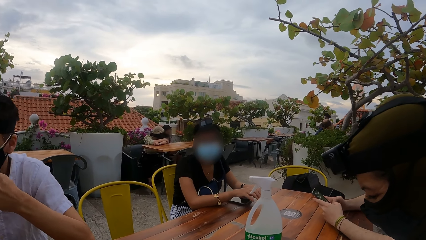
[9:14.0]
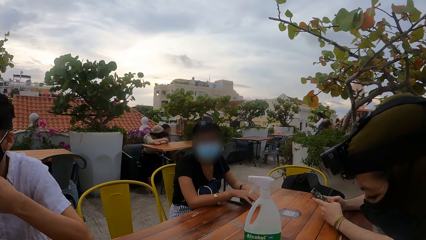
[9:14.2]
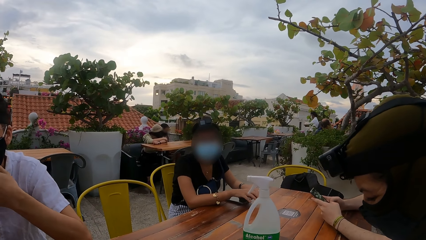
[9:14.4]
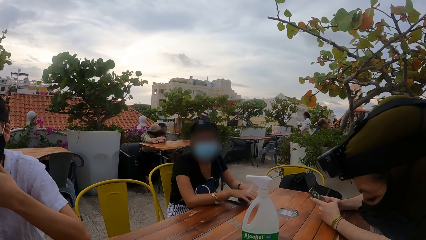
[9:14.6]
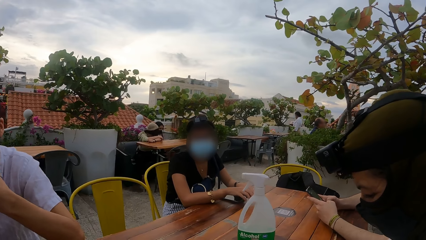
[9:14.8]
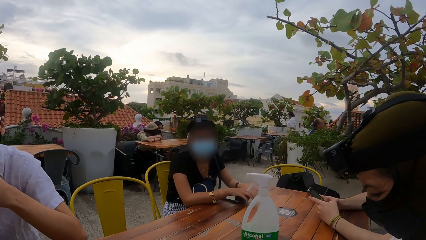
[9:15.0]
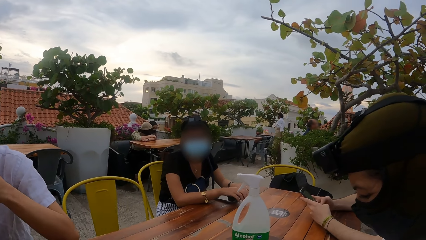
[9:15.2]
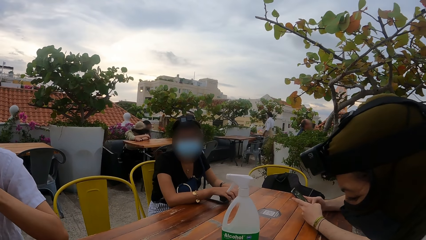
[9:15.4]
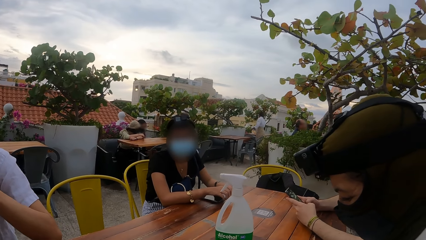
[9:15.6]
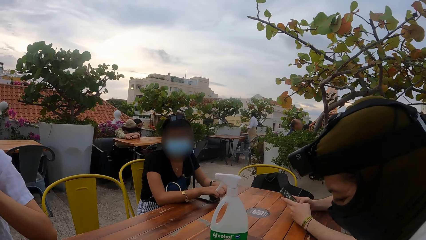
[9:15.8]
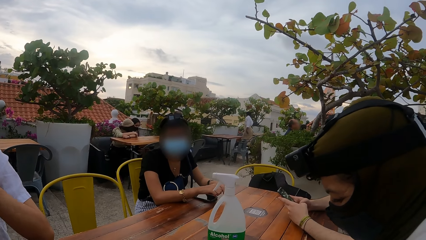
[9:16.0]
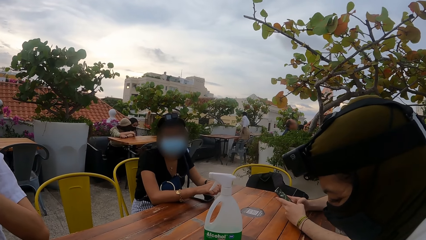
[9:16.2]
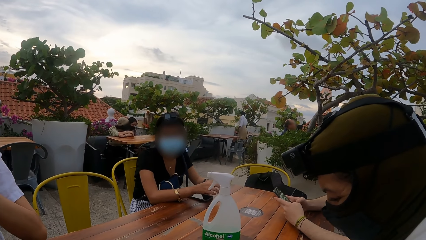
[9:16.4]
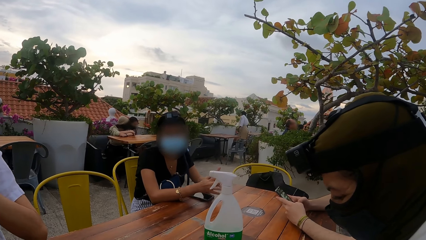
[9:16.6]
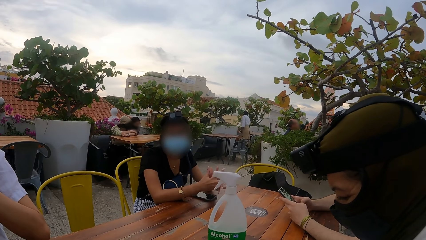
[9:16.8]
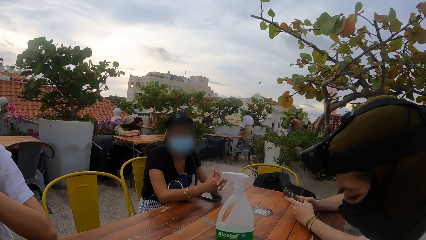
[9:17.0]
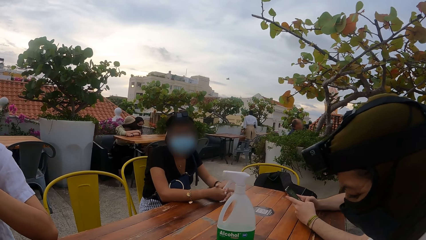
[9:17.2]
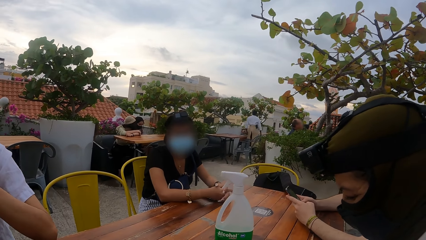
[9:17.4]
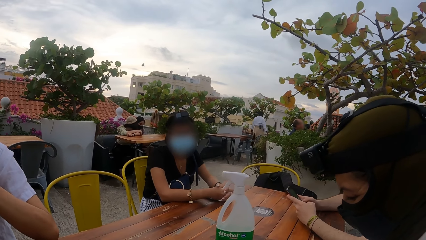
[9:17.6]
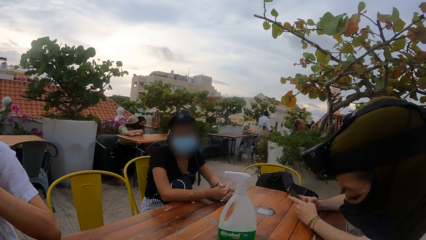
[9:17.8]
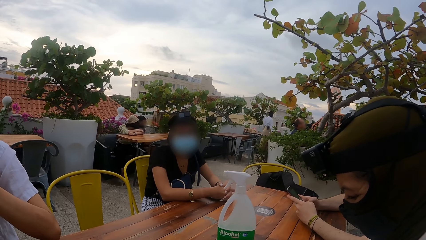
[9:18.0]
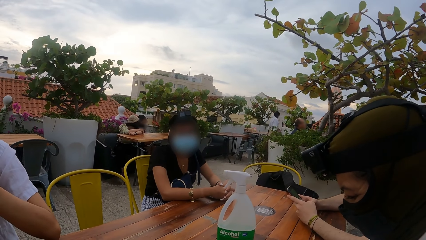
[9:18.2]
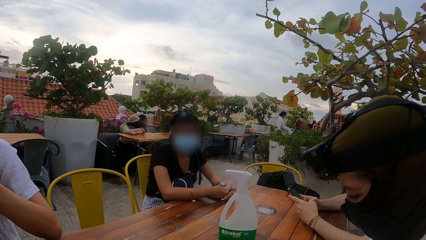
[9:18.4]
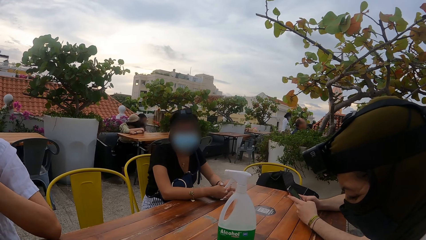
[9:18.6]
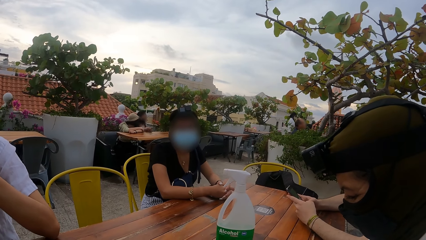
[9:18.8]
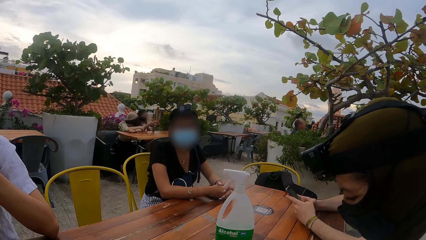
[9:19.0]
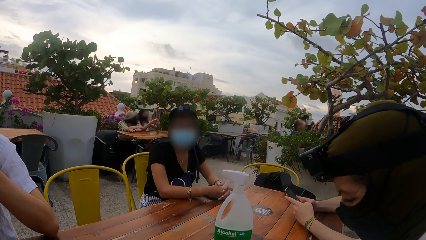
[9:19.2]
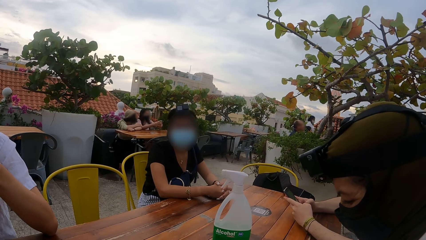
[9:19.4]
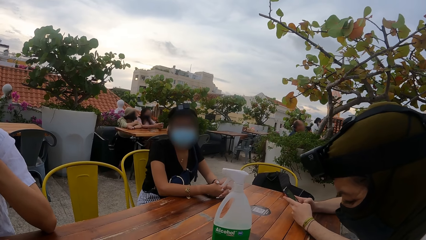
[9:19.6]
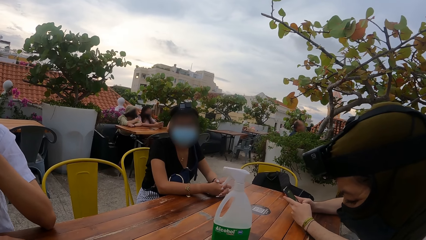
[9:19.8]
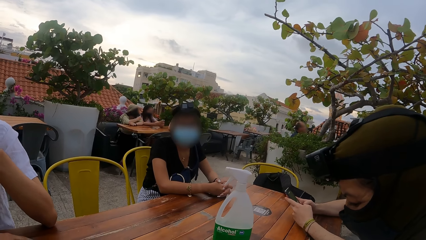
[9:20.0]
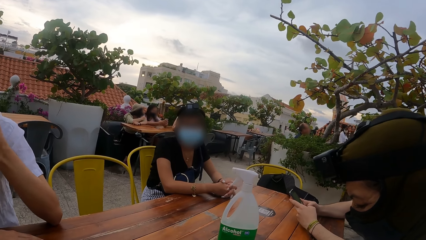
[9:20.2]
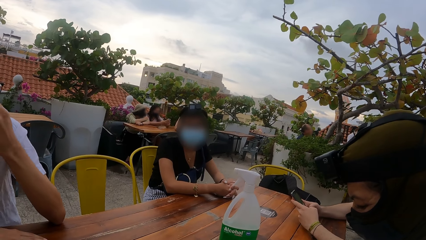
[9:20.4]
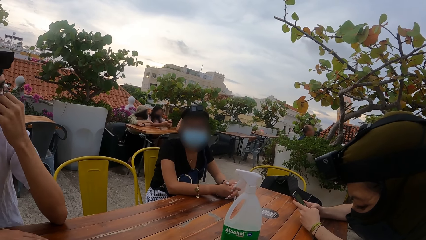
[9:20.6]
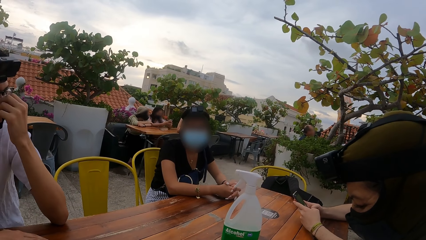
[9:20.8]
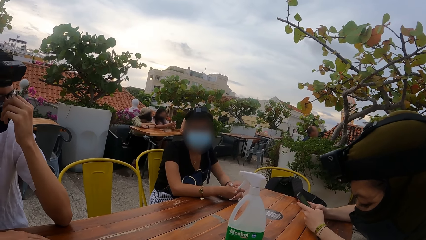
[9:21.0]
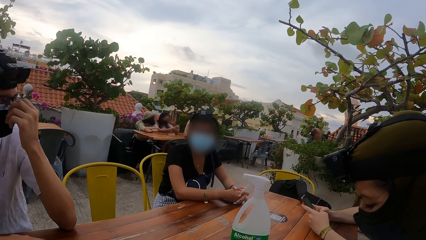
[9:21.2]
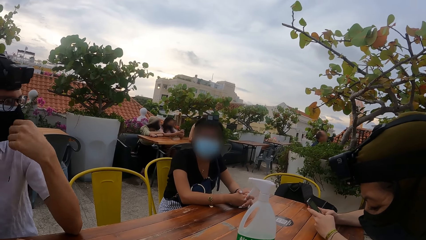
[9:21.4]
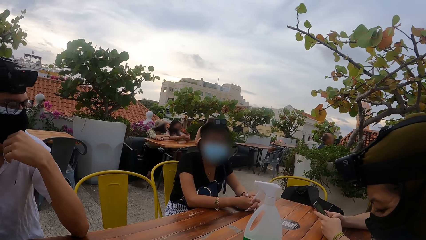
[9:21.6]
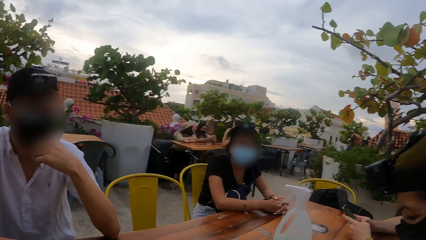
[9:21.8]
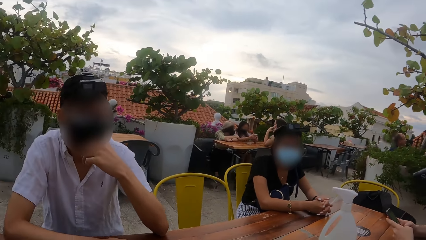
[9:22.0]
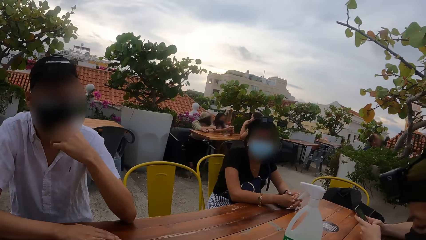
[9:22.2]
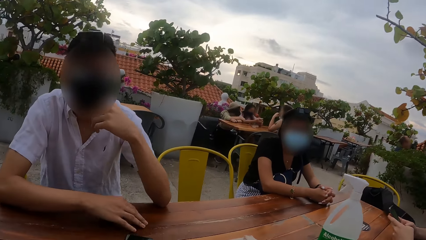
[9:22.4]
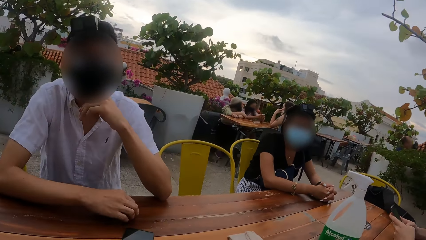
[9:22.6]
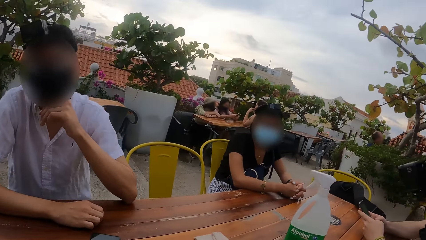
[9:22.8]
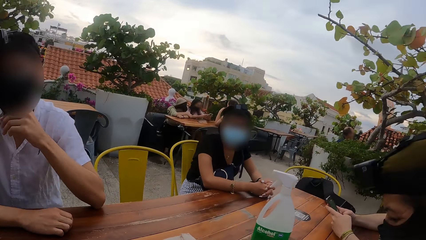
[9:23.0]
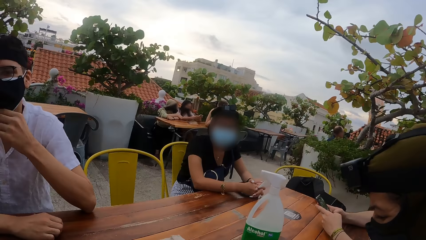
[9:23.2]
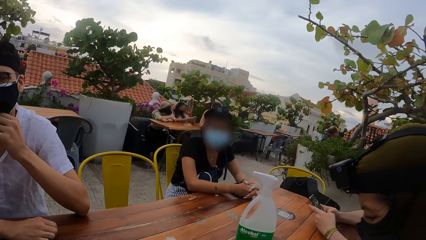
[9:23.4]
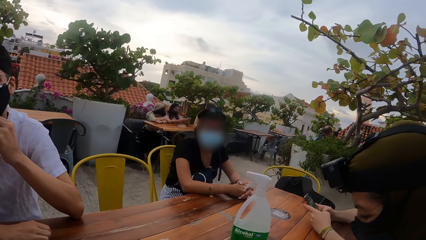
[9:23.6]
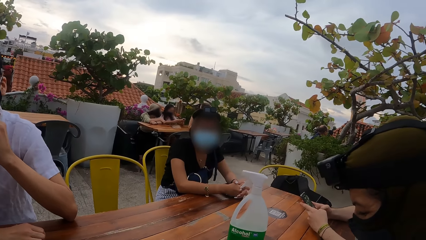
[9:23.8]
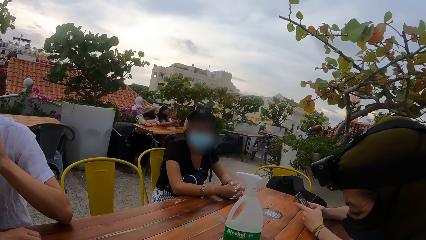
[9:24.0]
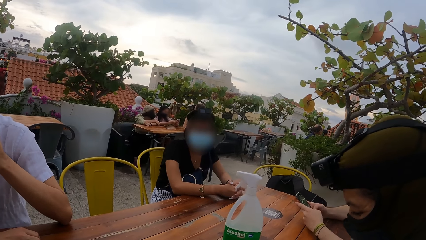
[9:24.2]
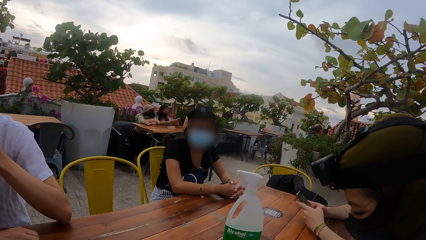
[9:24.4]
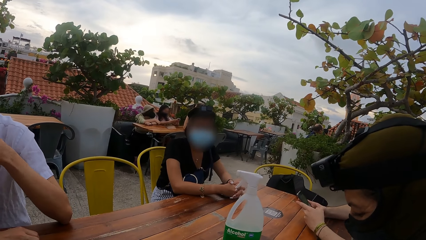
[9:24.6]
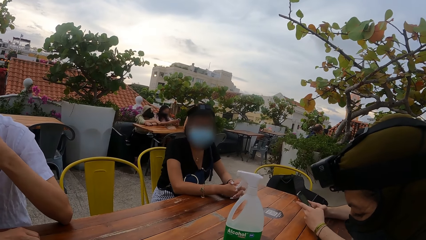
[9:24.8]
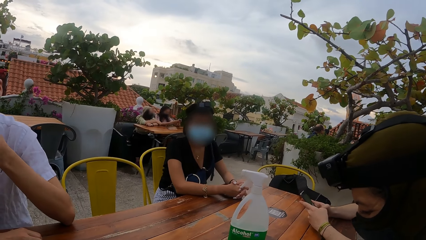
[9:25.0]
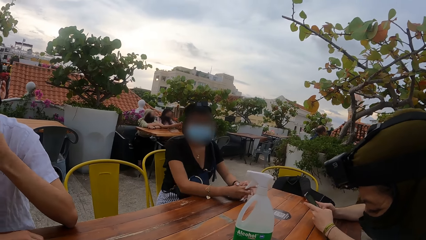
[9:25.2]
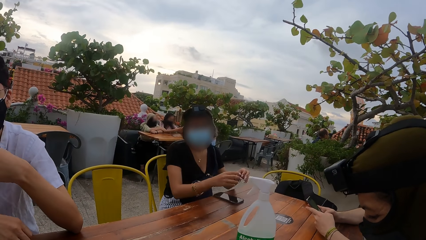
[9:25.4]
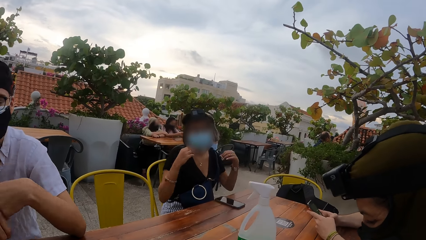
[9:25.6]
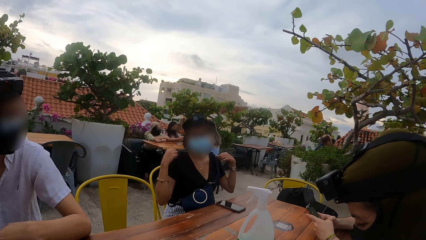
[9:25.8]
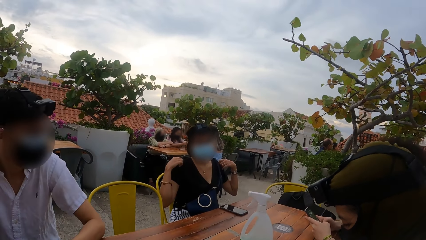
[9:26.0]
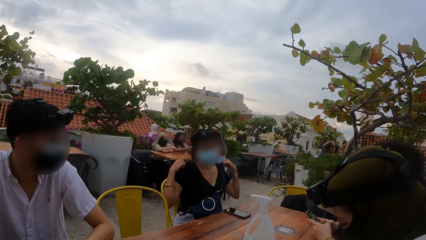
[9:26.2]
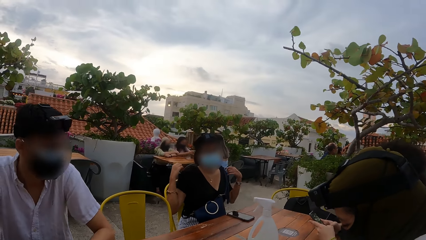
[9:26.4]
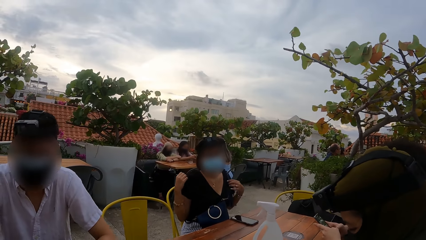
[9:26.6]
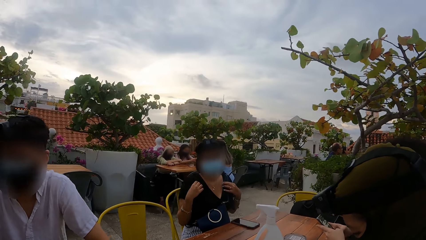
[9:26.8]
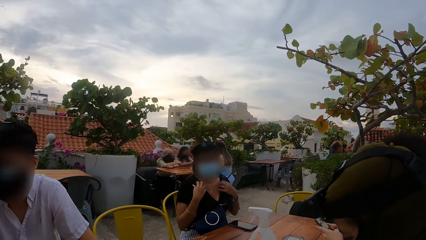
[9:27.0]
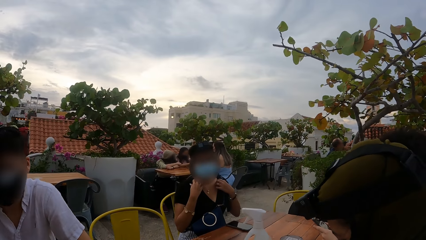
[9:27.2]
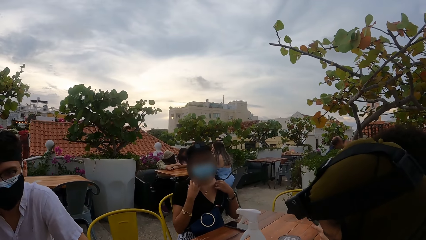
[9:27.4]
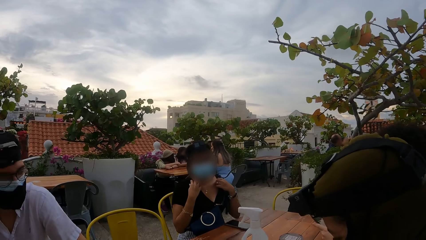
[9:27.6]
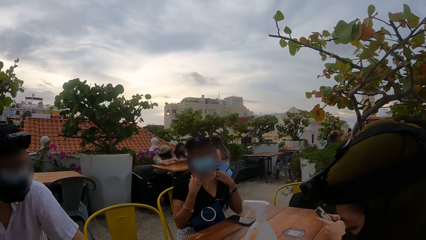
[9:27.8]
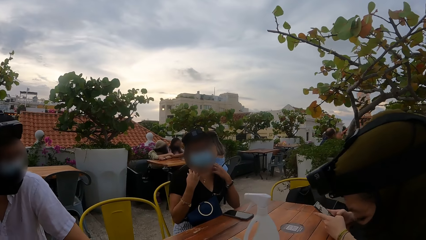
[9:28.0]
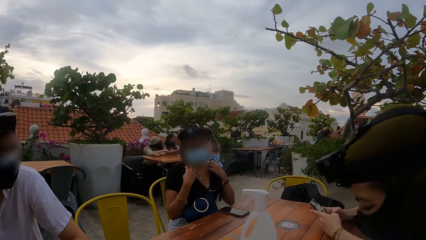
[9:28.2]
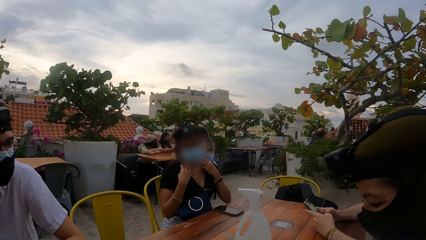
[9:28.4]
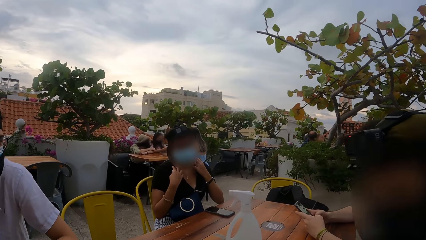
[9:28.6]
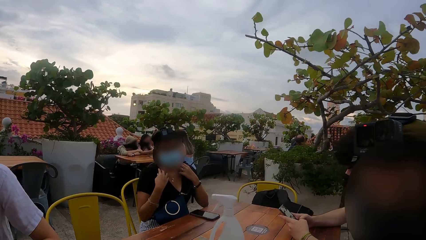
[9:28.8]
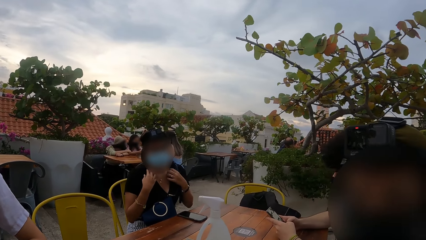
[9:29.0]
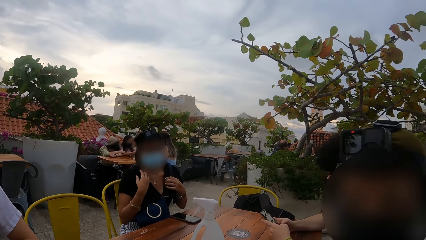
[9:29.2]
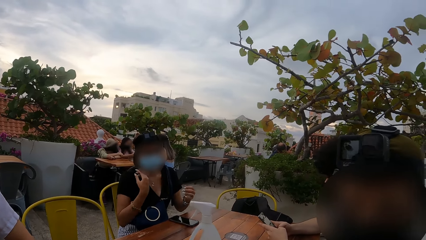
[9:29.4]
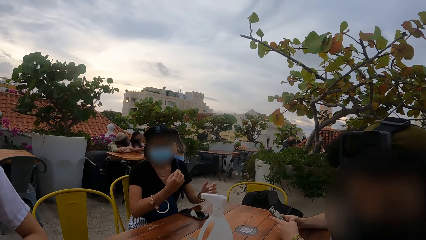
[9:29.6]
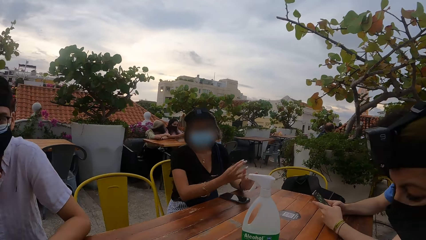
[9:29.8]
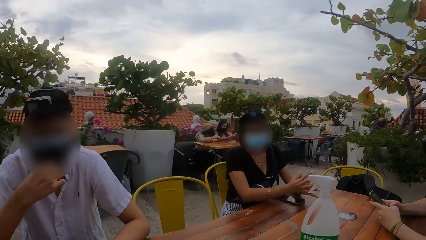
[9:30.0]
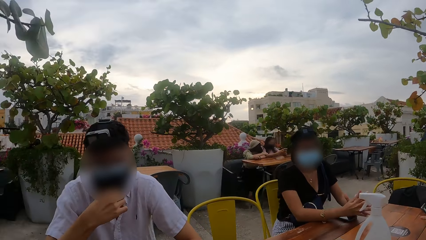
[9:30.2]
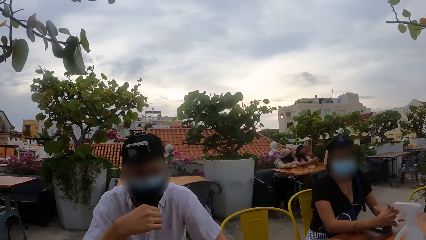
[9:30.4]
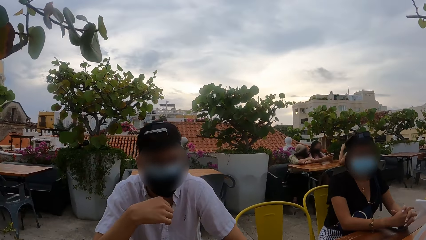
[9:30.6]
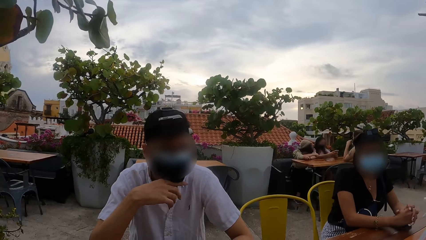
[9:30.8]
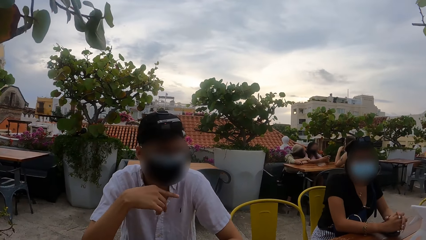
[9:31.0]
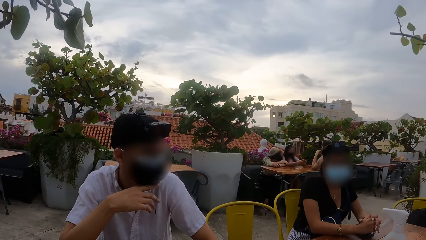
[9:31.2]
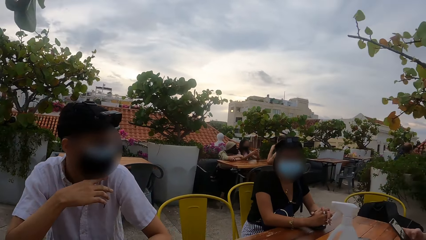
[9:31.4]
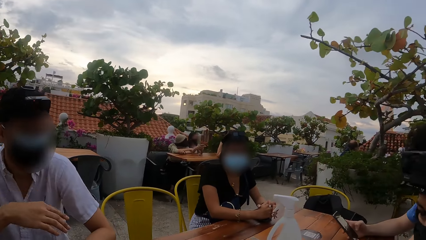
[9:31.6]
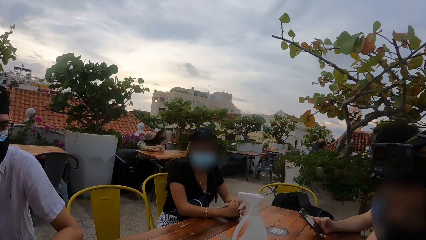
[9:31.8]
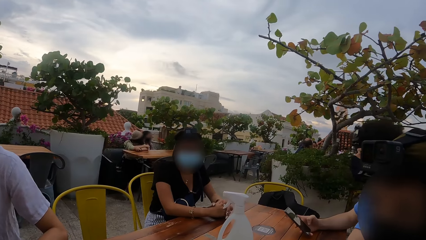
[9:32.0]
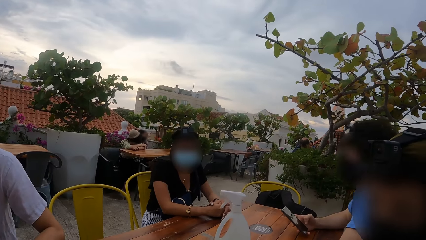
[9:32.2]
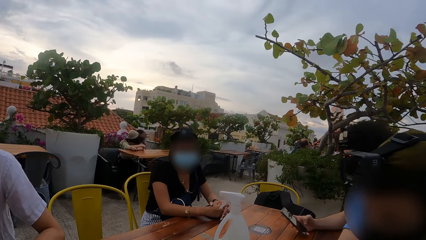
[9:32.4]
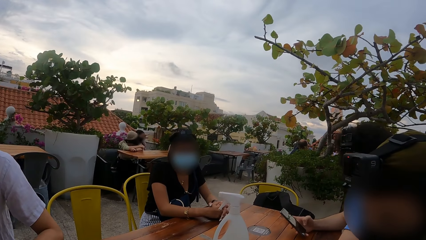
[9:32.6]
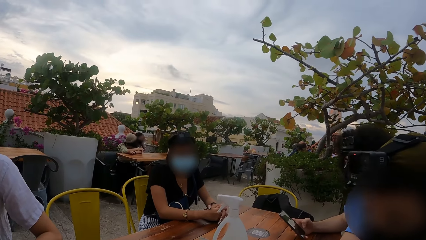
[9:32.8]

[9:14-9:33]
The woman folds her hands on the table. The woman adjusts her top with both hands. A person looks at the camera wearer. The man adjusts his face mask with his right hand. The woman folds her hands on the table. The camera wearer looks around the table. The man converses with another woman.
